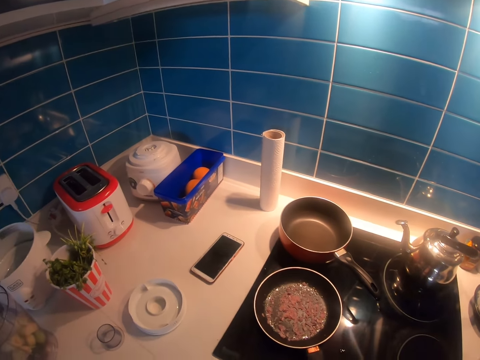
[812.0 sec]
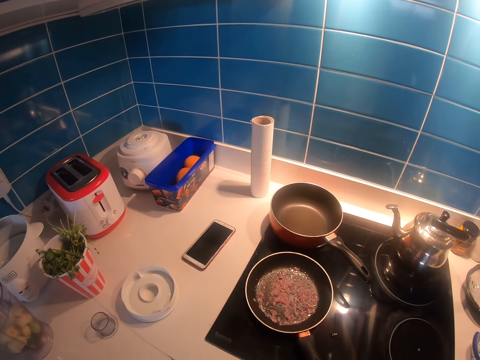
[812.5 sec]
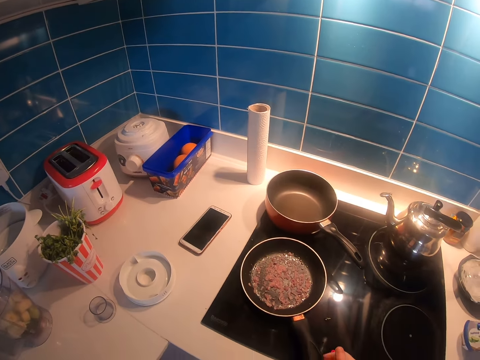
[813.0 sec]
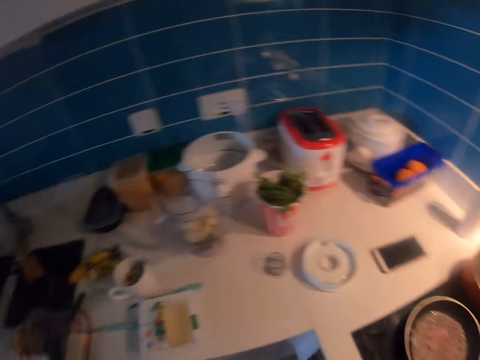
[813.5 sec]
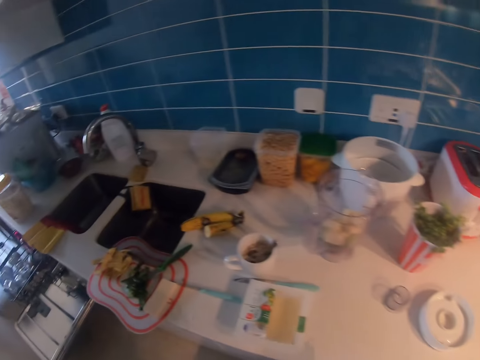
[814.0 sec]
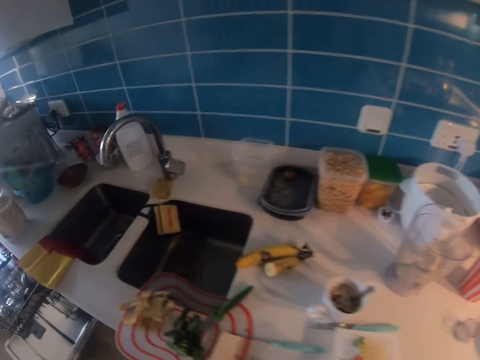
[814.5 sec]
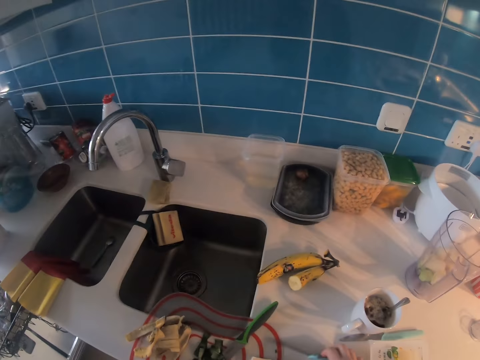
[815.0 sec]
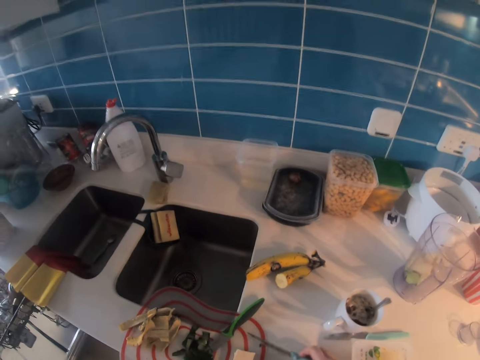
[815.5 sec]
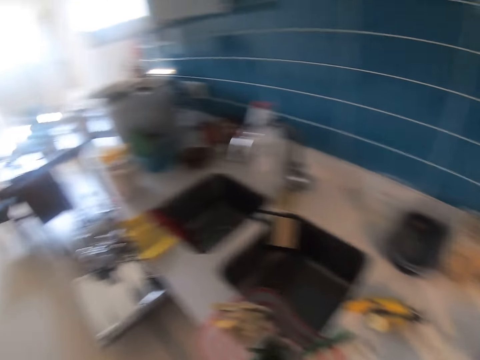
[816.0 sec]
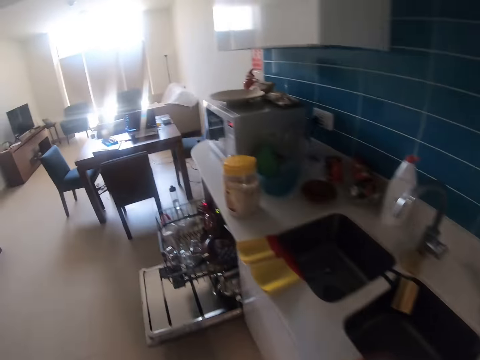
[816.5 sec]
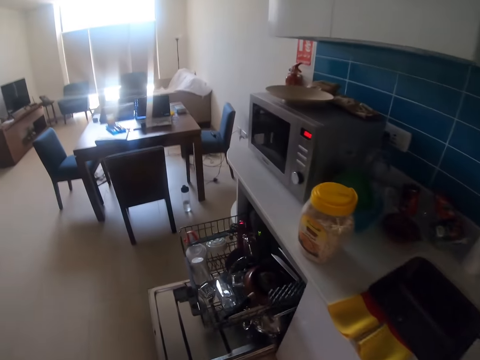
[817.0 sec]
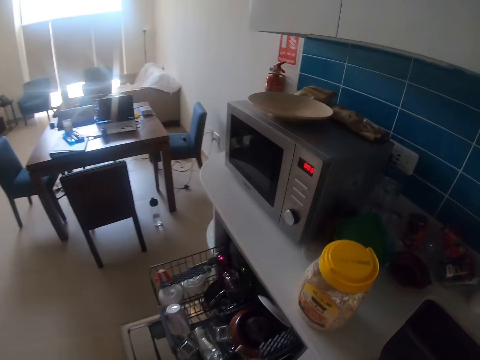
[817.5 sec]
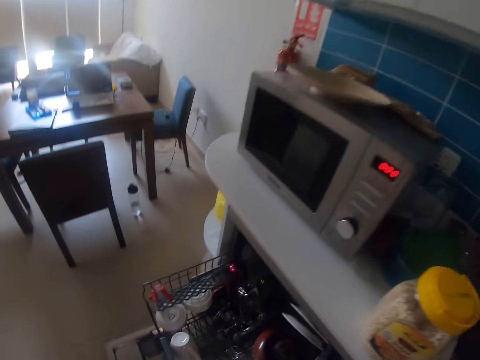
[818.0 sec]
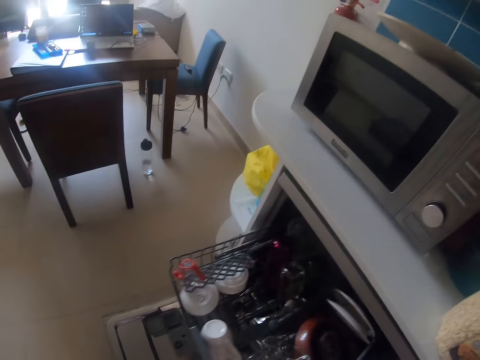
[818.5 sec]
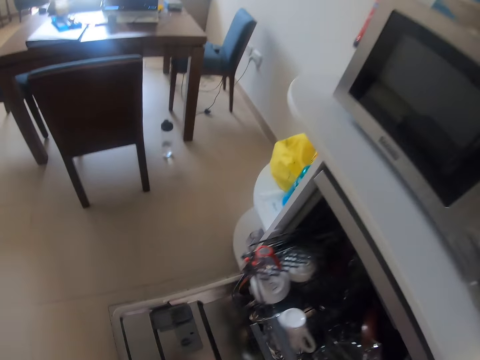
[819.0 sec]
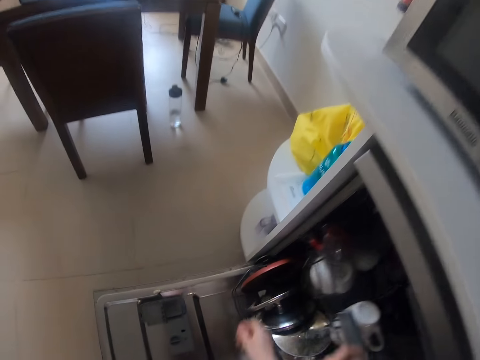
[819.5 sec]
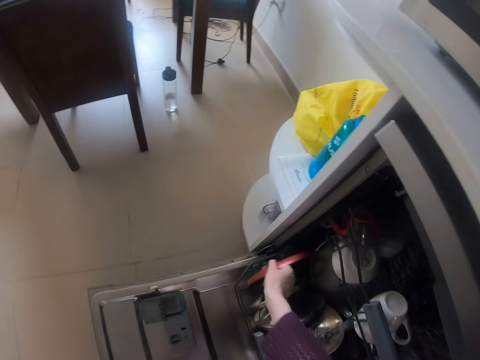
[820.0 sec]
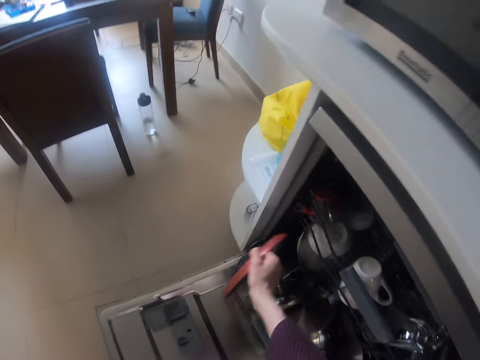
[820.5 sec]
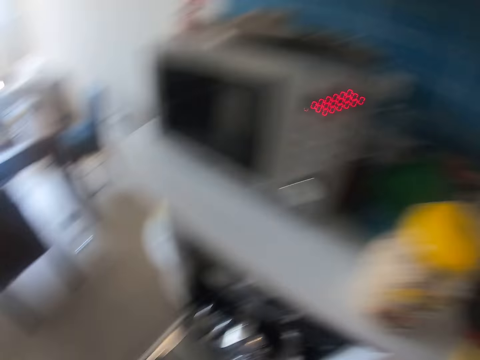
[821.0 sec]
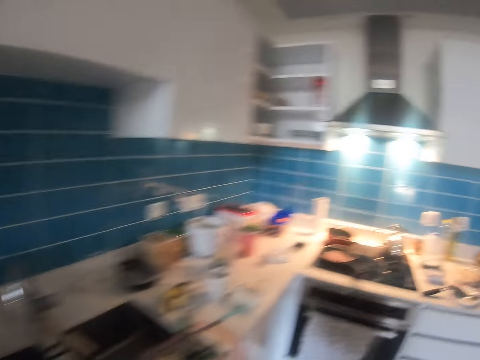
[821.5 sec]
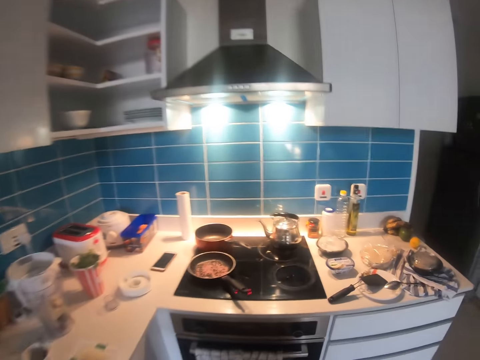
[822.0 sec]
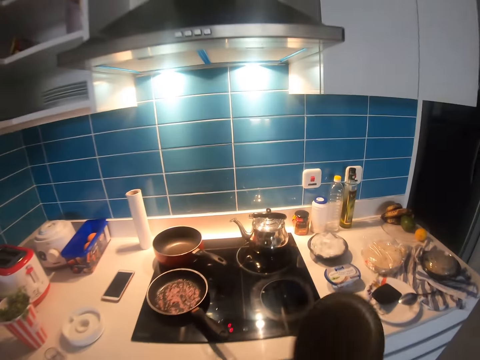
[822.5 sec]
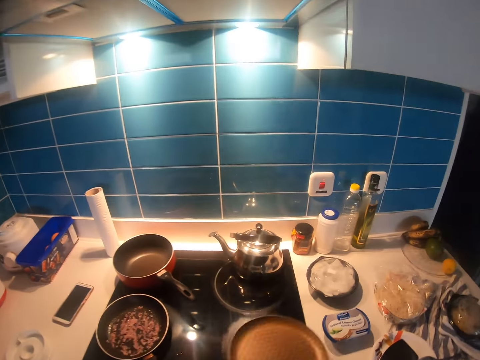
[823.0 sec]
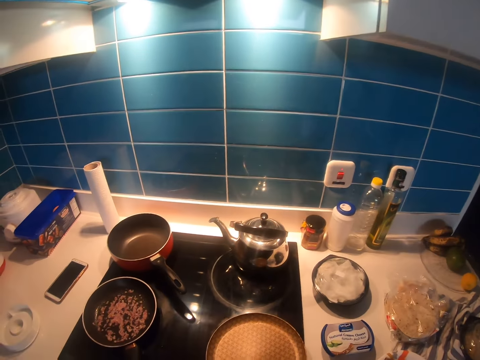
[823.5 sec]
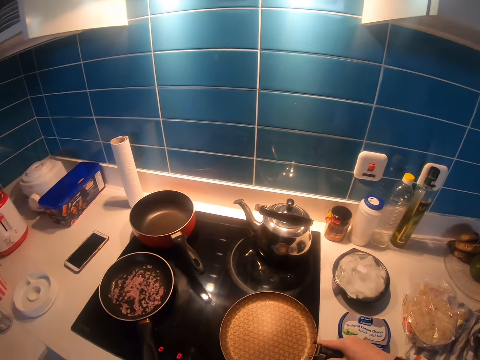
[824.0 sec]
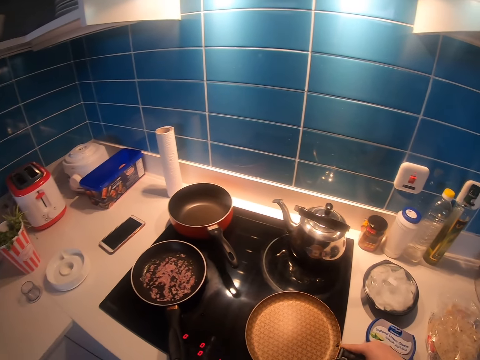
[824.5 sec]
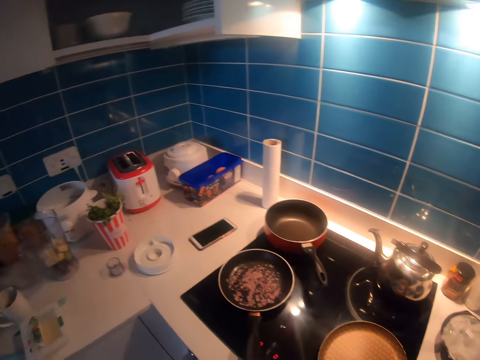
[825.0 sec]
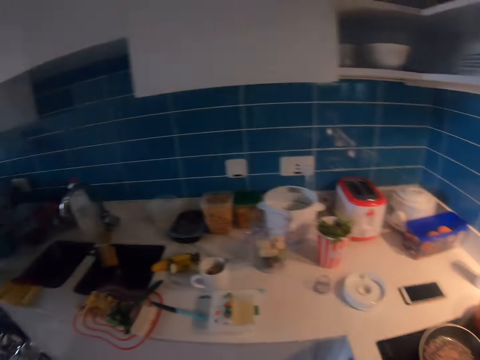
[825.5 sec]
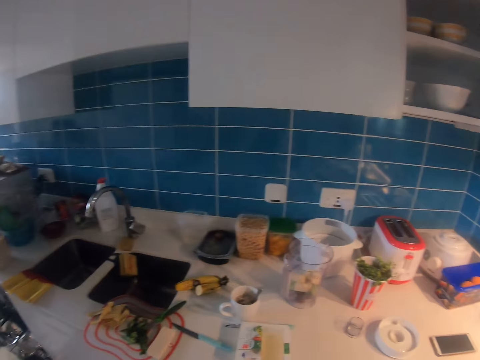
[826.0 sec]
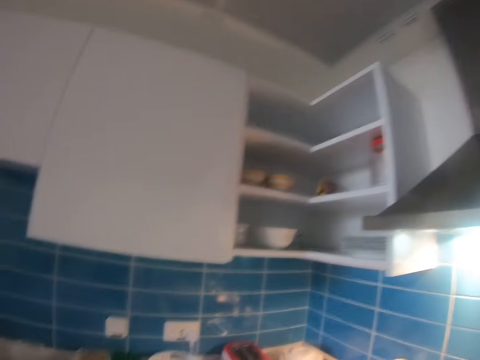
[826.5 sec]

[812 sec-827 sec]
The camera wearer puts the cooking pan on the cooking gas. She stands on the floor. She moves to the left and lifts a knife on and off a counter. She walks on the floor. She moves to a dish drawer. She closes the dish rack with her left hand. She draws back the dish drawer. She picks the frying pan from a lower dish drawer. She moves back to the right towards an electric cook top. She walks on the floor. She places the frying pan on the electric cook top. She looks around the kitchen shelves.

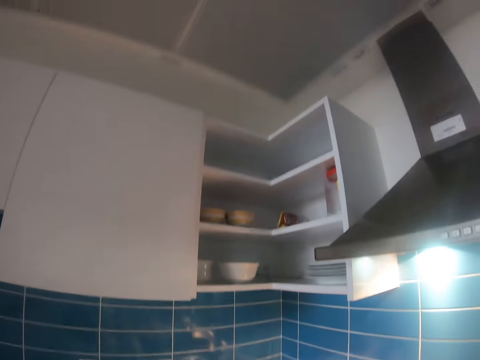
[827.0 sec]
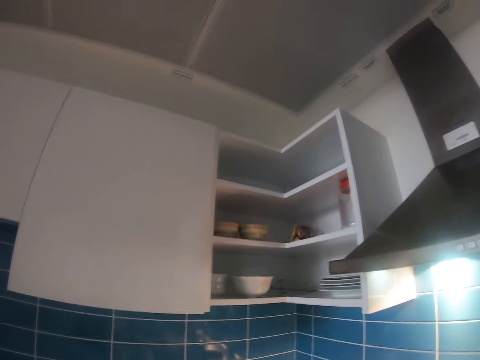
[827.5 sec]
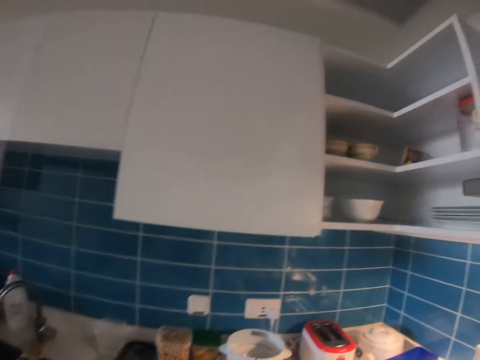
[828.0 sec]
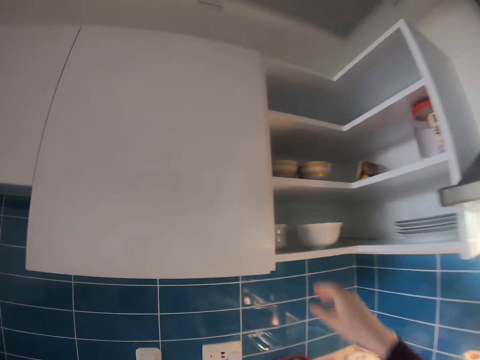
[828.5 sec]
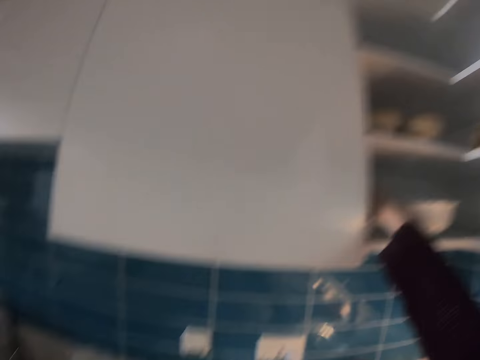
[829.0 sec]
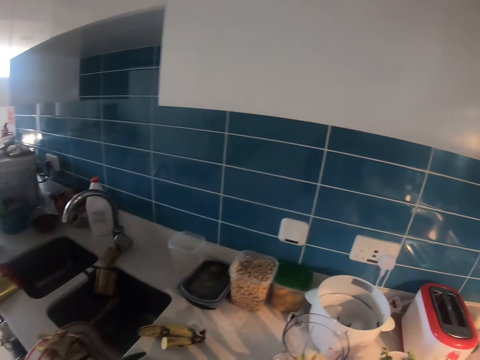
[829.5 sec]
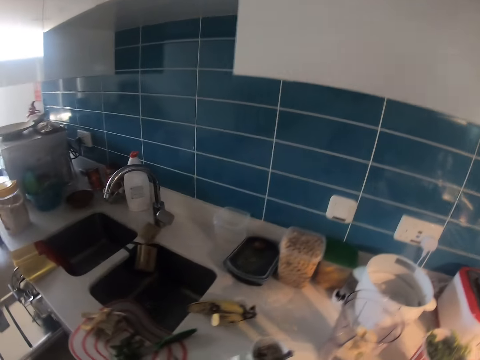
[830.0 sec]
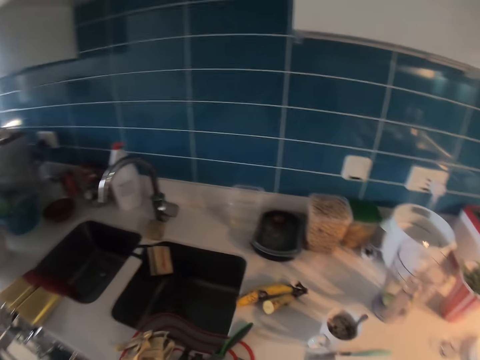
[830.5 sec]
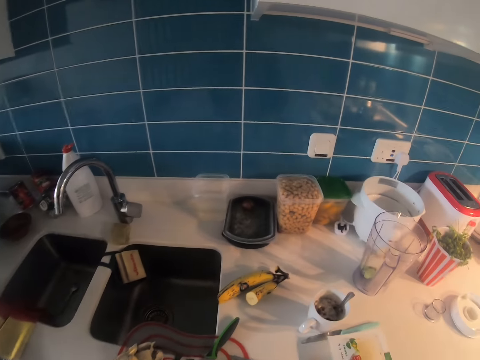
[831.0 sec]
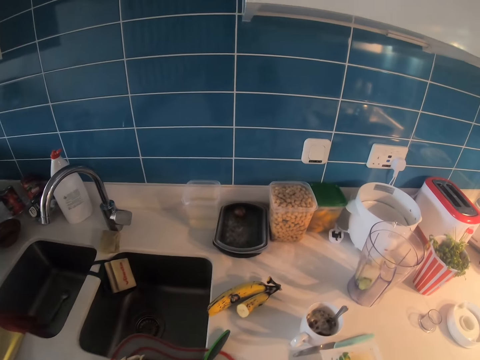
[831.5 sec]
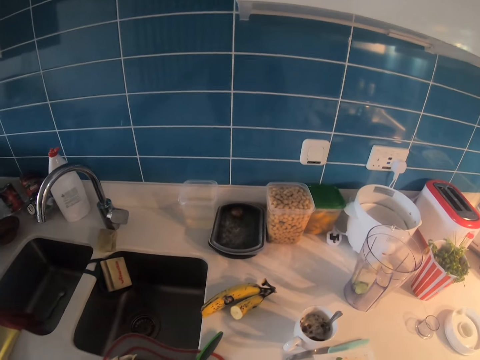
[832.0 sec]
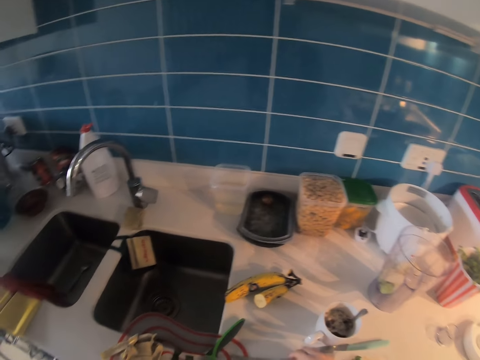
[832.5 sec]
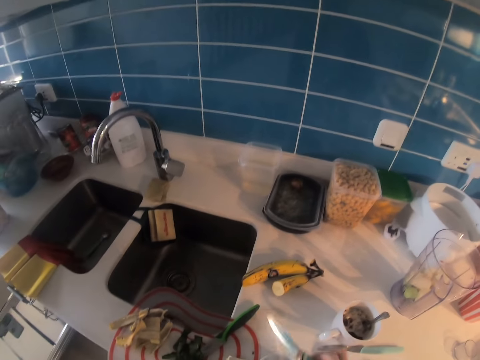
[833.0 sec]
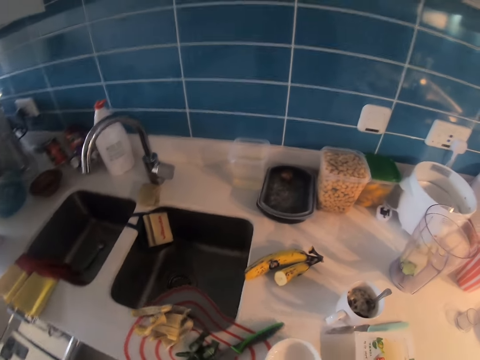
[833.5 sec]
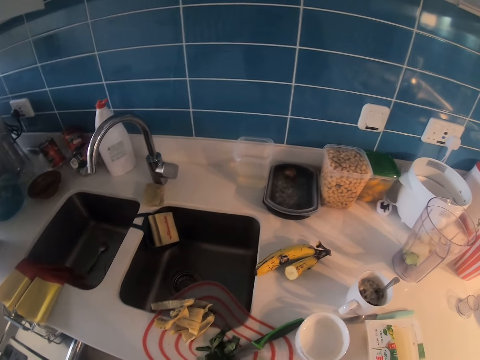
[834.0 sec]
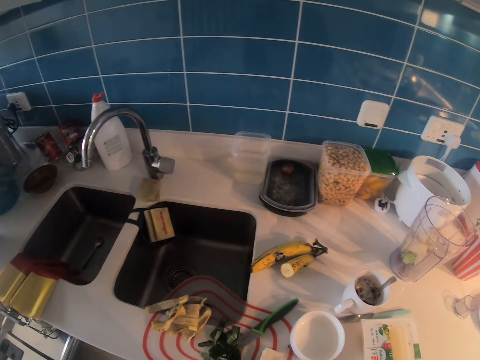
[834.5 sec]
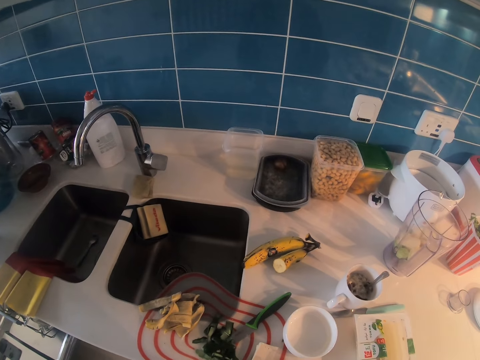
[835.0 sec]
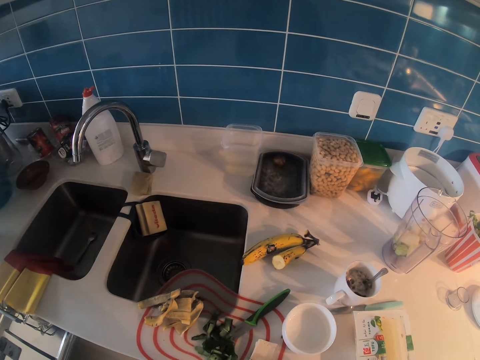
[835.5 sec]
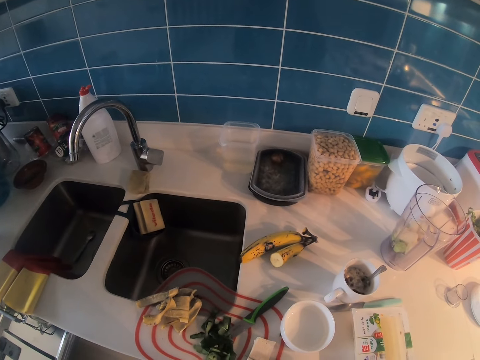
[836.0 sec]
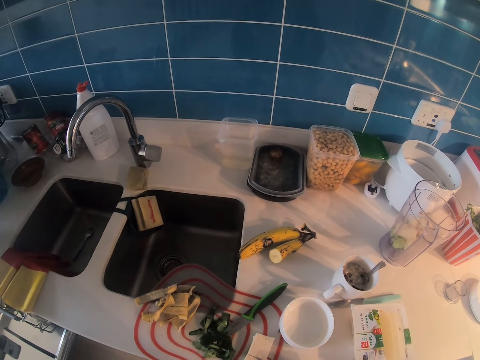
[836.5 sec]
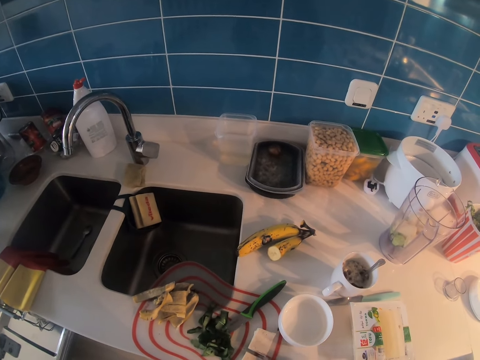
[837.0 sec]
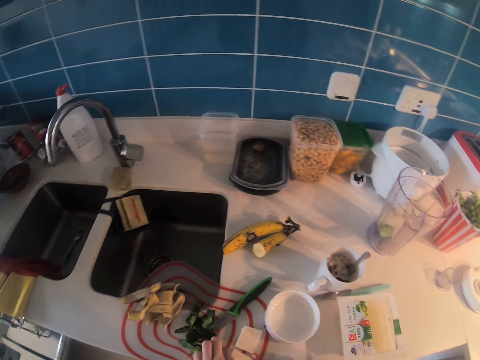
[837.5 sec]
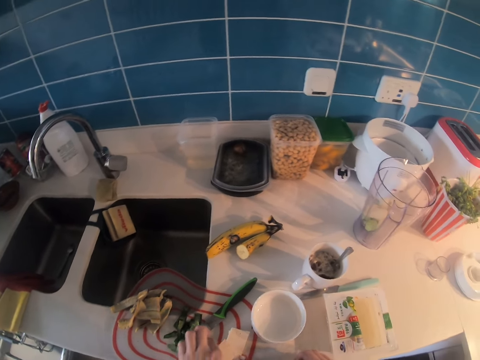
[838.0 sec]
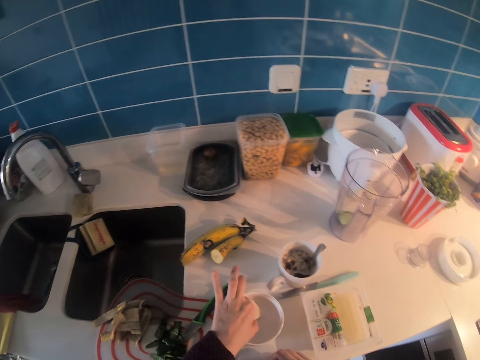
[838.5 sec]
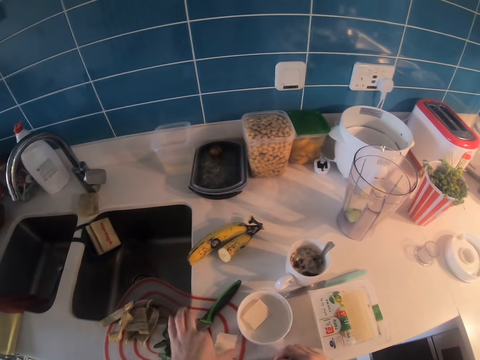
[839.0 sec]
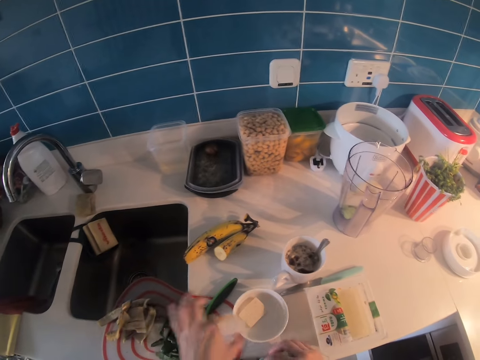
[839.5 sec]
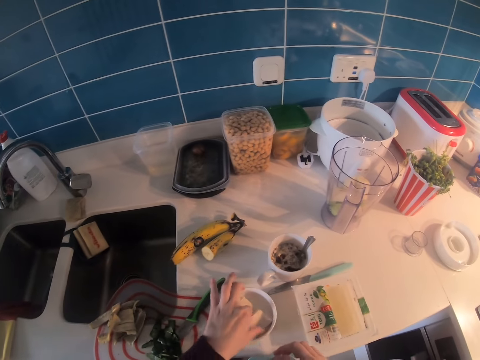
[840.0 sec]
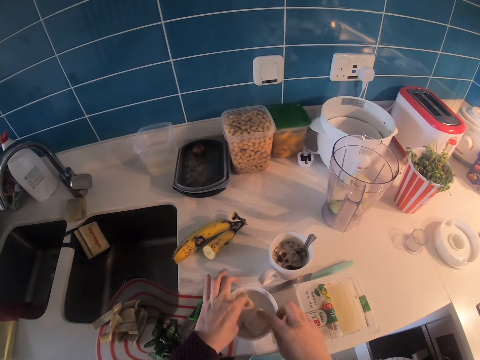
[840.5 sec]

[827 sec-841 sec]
The camera wearer looks around. They pick a bowl from the cabinet. They take a plate. They place the bowl on the counter. They pick up a butter knife. They move the bowl. They cut butter. They put doughnuts in the plate. They place the butter in the bowl.
